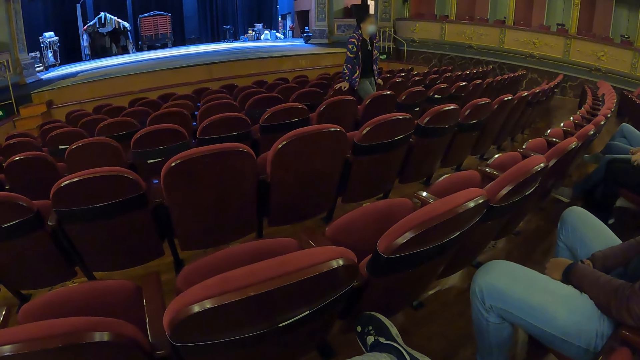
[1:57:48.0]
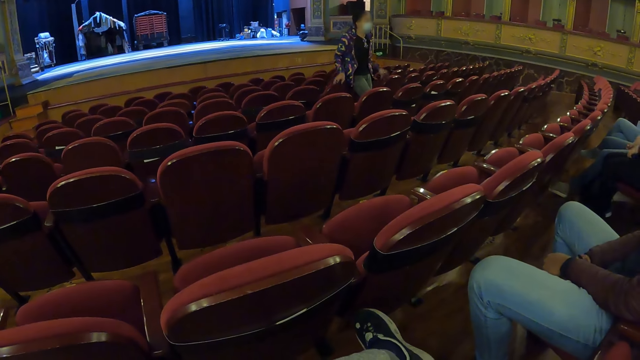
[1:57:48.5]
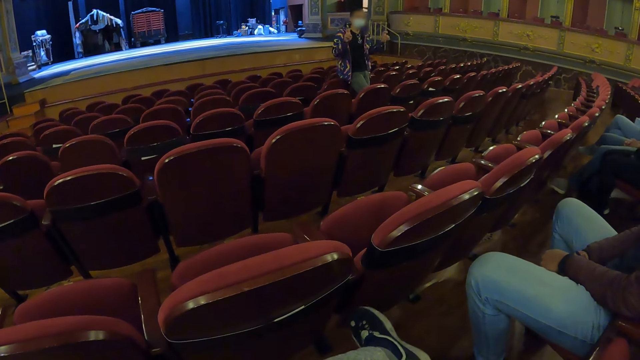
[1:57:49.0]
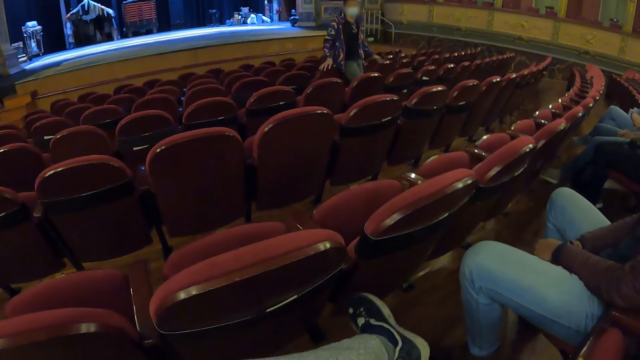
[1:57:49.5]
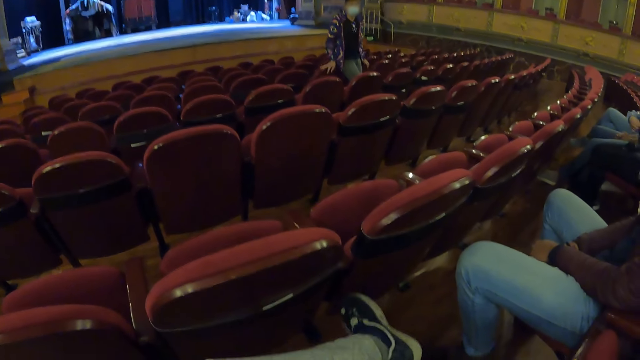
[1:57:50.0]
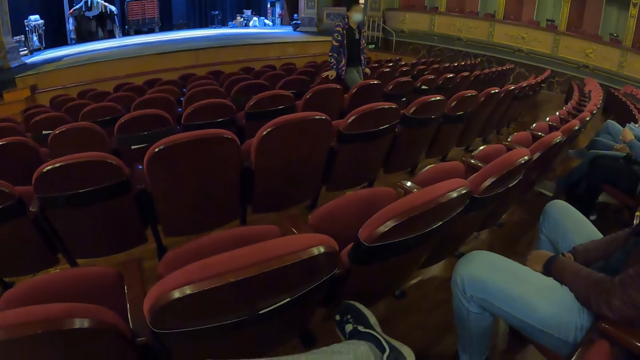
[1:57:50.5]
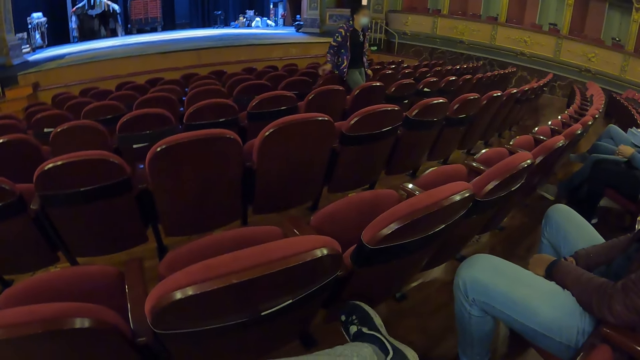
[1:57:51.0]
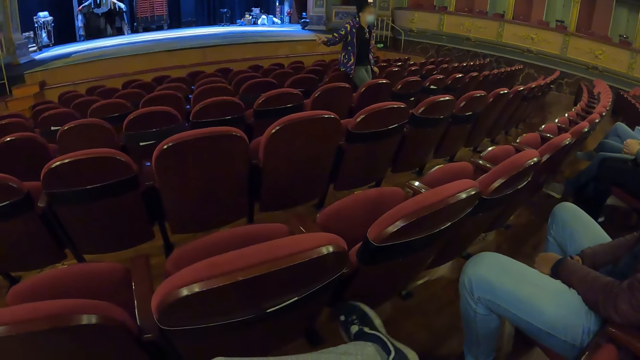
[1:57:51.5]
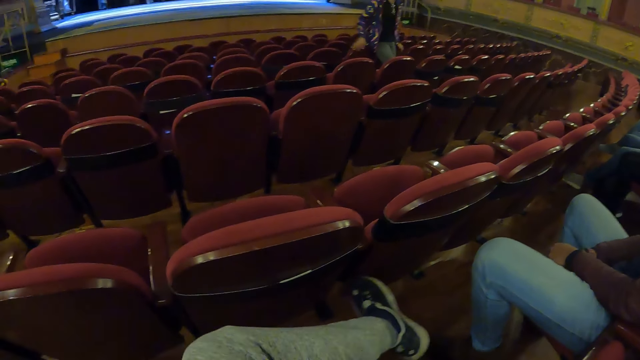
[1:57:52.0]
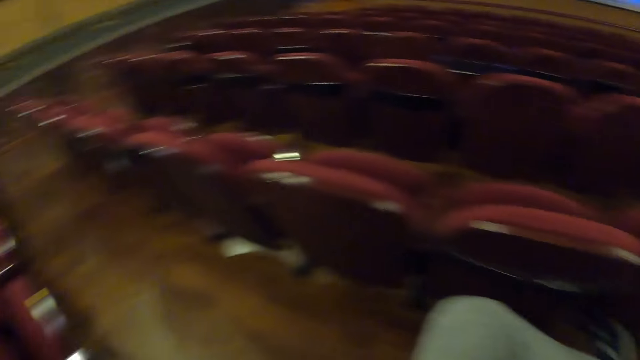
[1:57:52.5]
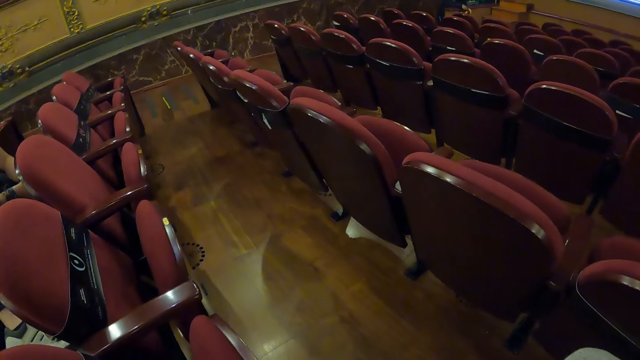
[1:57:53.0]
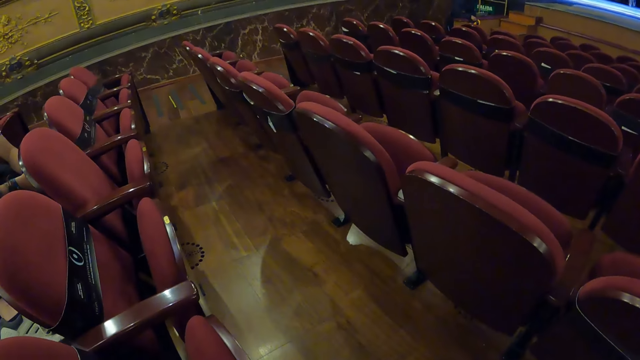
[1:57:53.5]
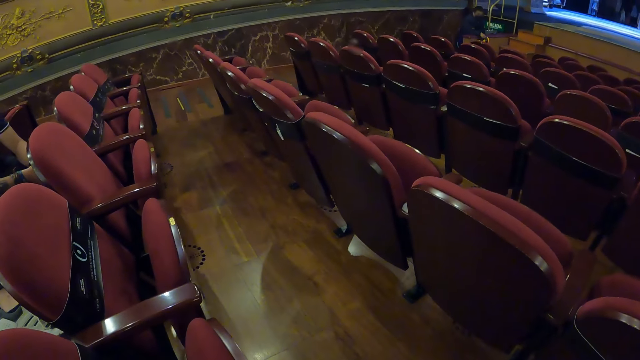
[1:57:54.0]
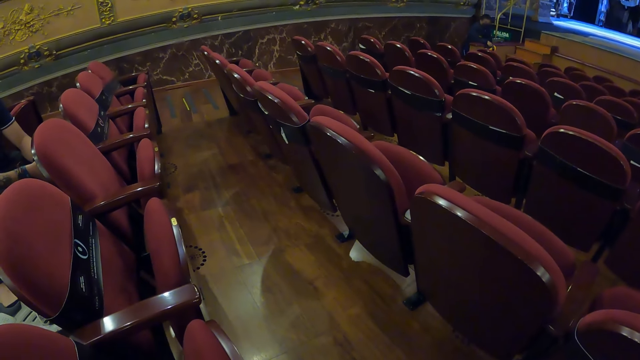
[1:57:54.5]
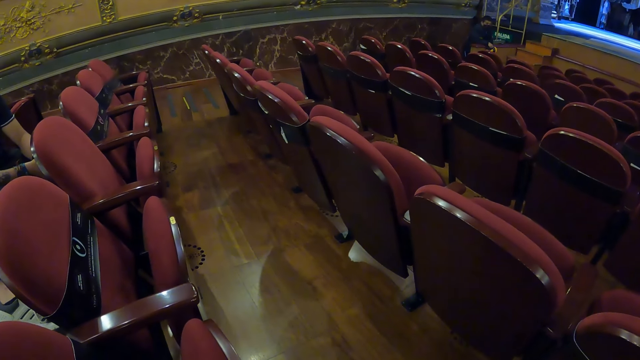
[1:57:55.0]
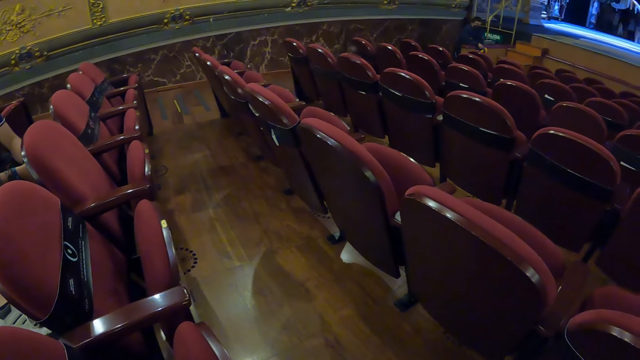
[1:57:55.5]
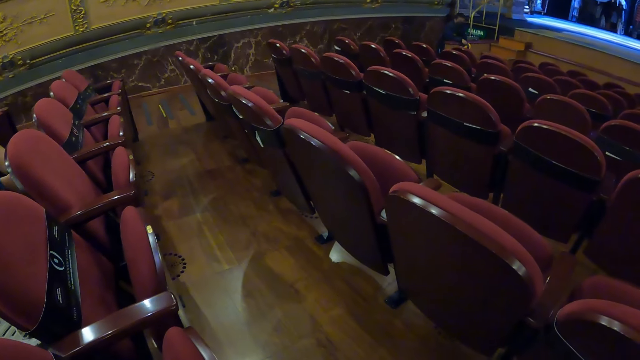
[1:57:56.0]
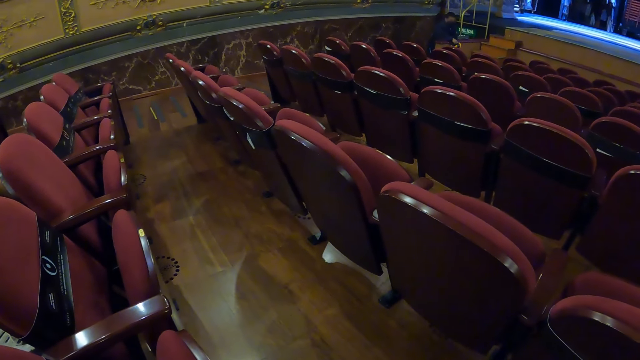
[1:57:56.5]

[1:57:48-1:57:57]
A woman uses gestures. A man gestures in the auditorium. The camera wearer shakes the leg. The woman looks around and uses gestures. The camera wearer stares in the auditorium. They look around.

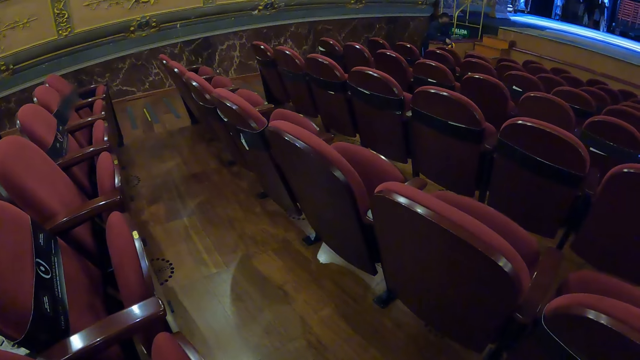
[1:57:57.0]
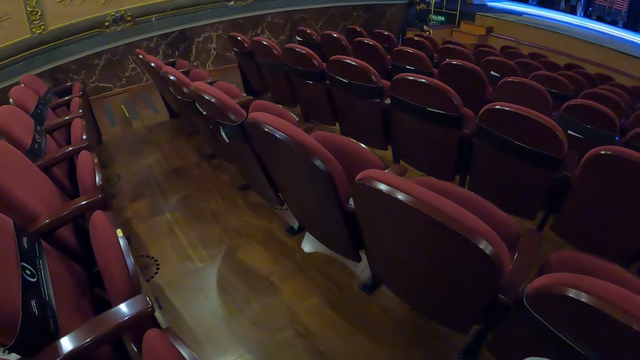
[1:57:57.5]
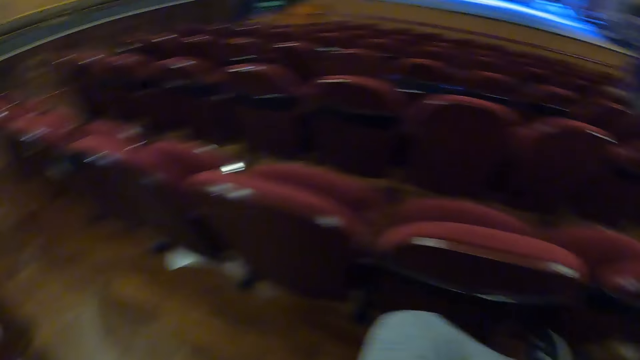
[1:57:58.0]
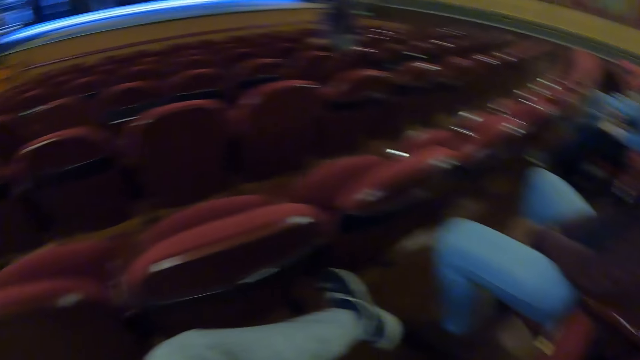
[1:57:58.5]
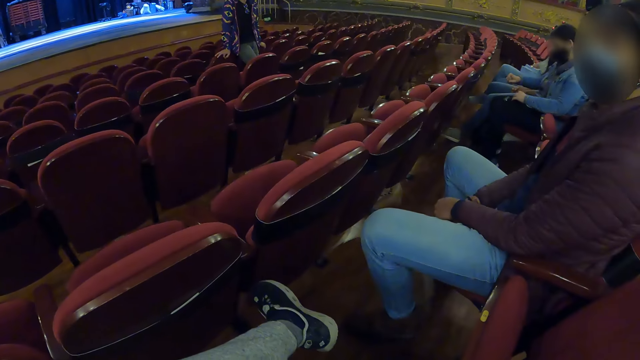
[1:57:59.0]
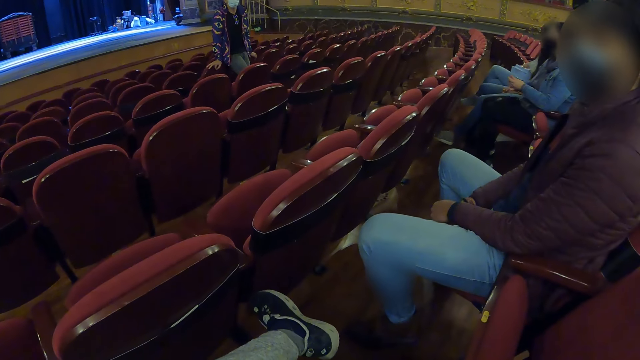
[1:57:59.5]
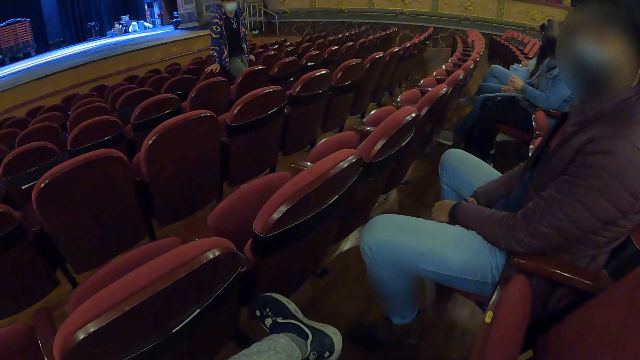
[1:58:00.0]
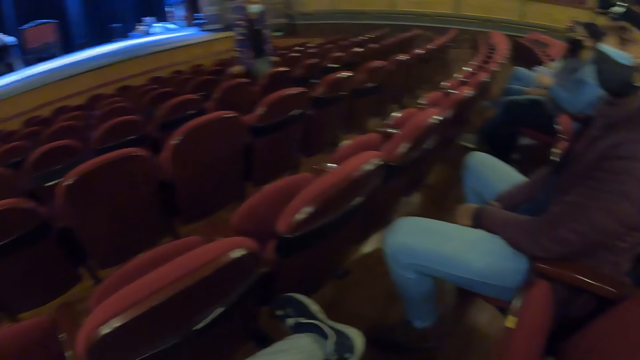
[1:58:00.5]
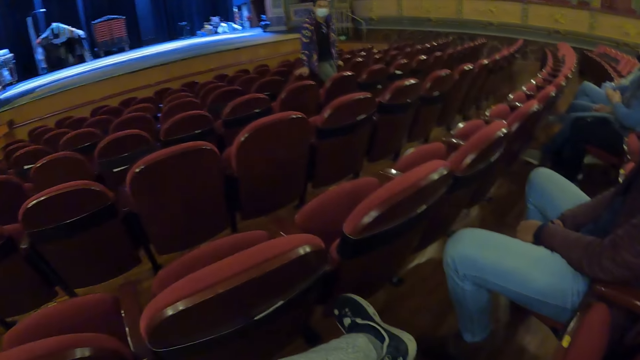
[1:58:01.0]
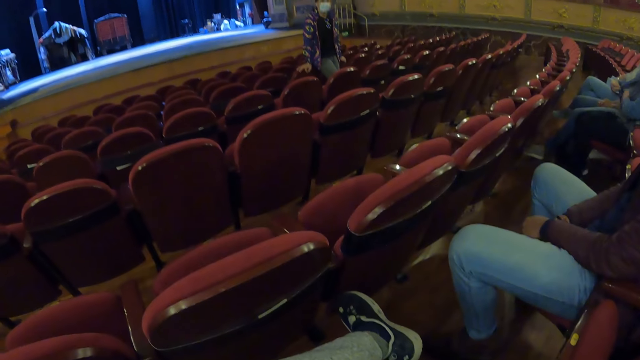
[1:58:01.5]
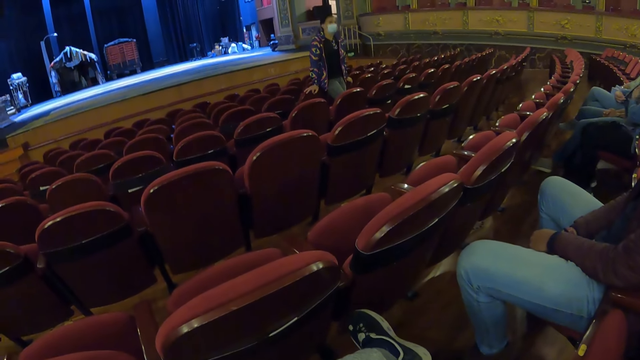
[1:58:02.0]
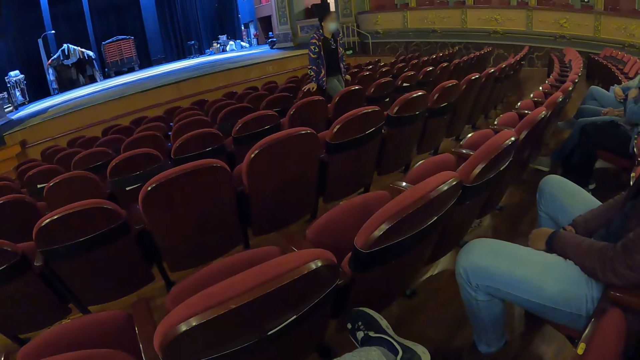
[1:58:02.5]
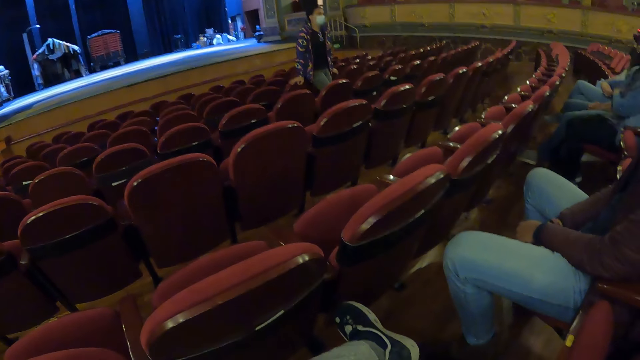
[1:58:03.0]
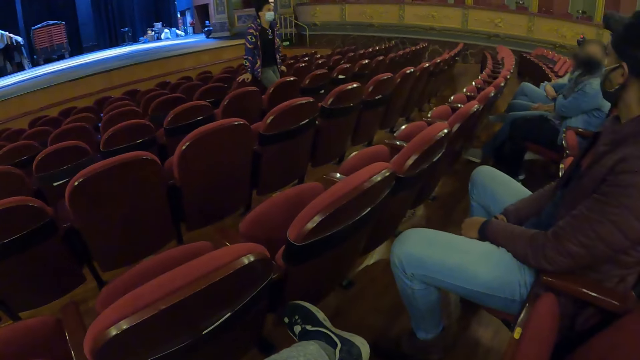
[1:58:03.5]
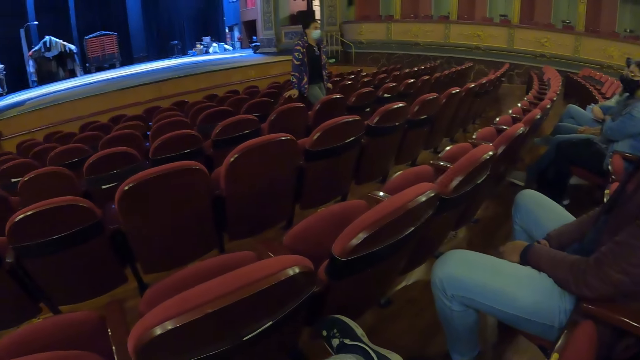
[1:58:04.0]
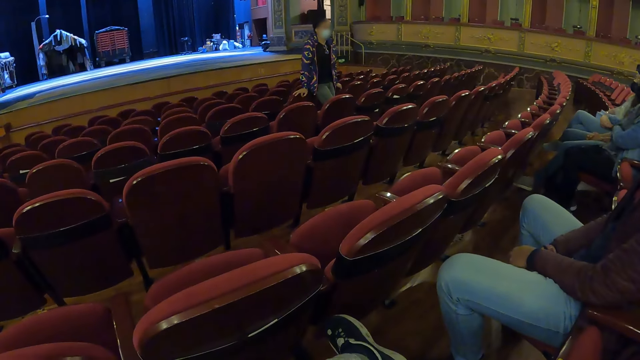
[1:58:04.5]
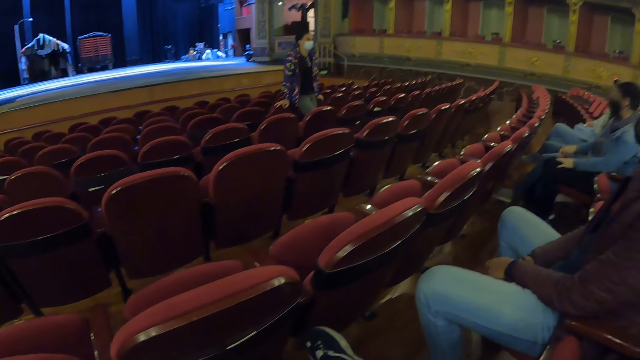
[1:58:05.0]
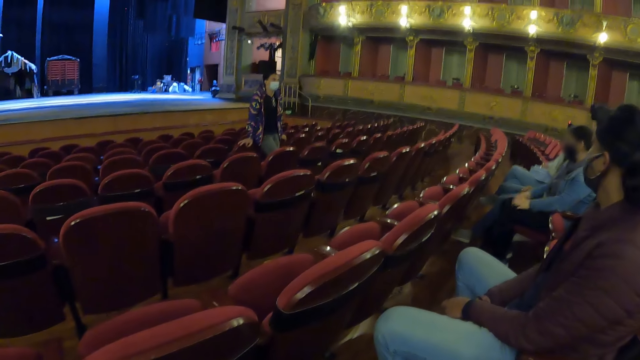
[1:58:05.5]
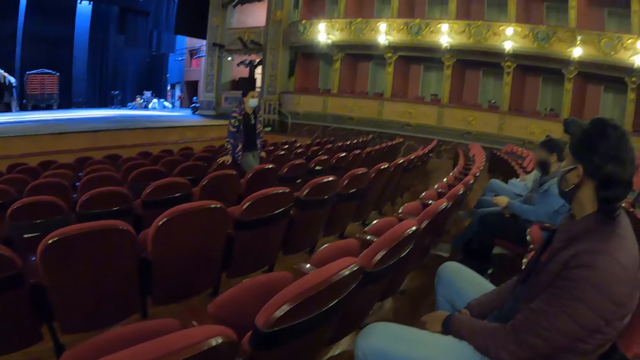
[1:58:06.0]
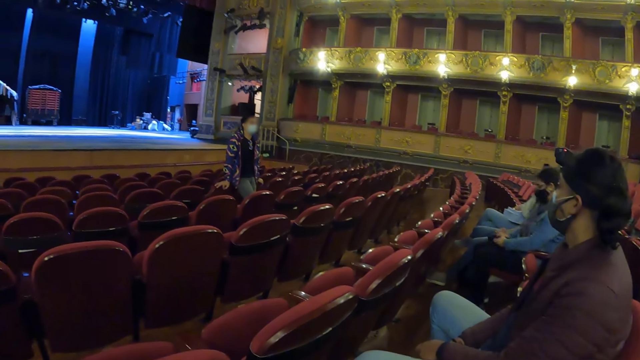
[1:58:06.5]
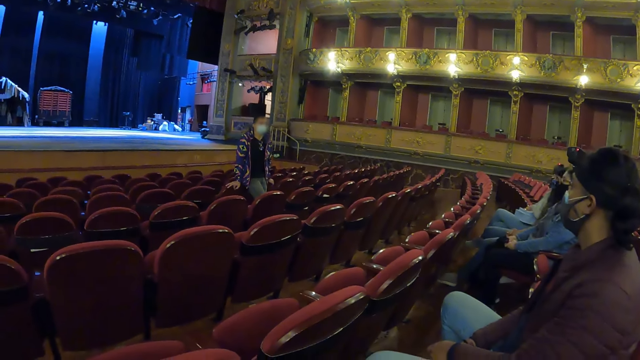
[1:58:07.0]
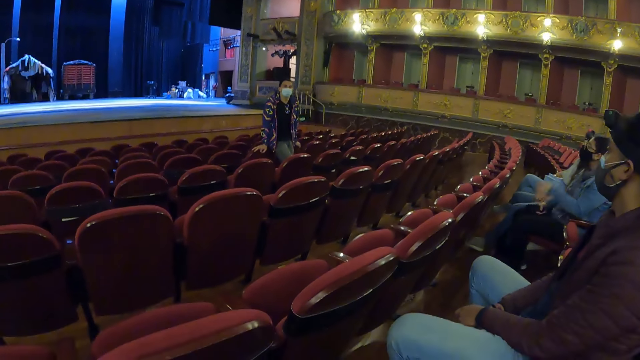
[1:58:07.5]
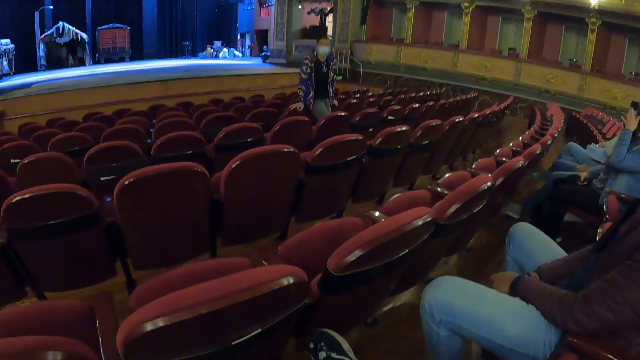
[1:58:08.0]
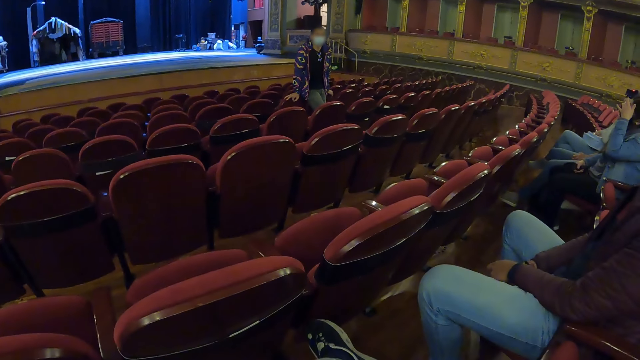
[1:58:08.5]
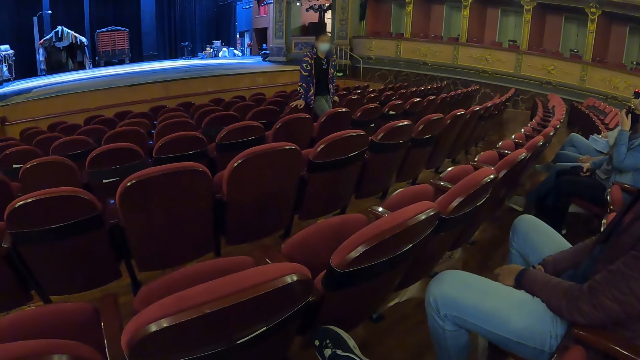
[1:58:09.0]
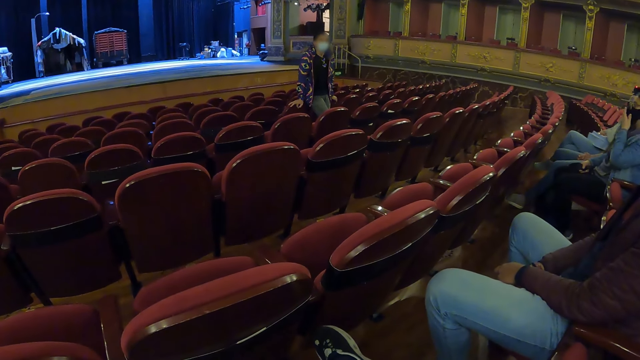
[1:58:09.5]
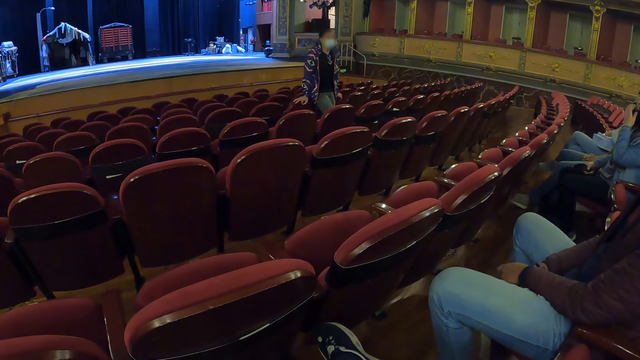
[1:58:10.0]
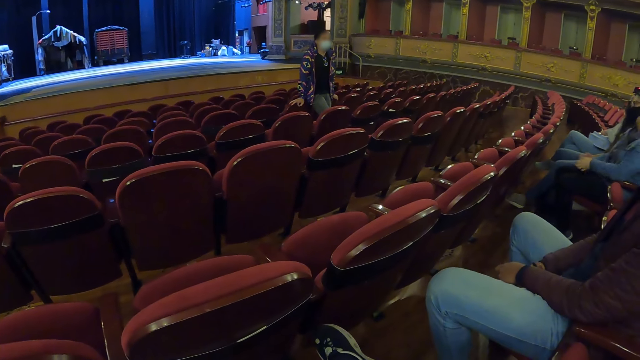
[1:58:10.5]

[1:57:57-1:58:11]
A woman looks around. A man sits on a chair close to the camera wearer. Another man reflects his face. The camera wearer stares in the auditorium. Another woman touches the face.
